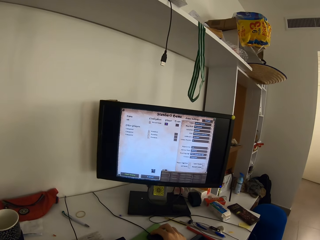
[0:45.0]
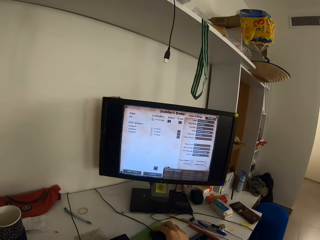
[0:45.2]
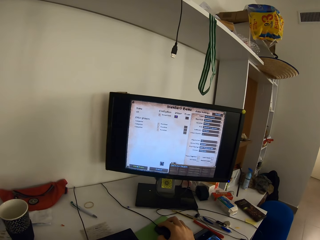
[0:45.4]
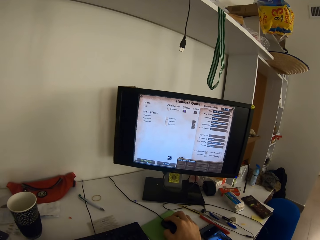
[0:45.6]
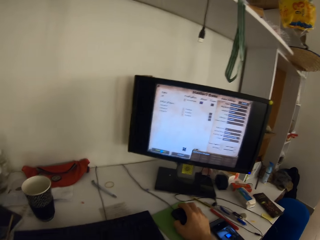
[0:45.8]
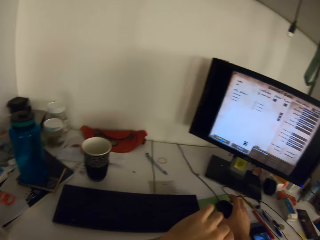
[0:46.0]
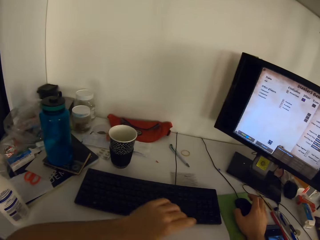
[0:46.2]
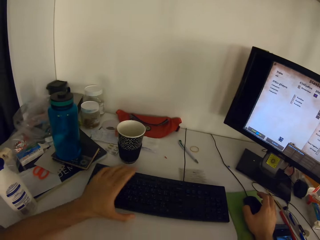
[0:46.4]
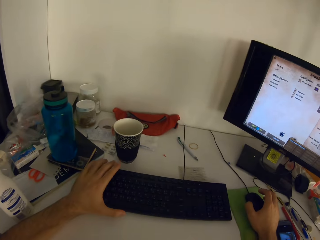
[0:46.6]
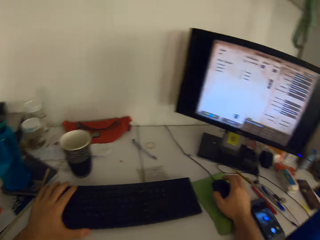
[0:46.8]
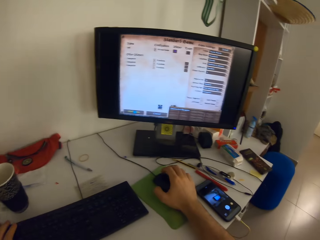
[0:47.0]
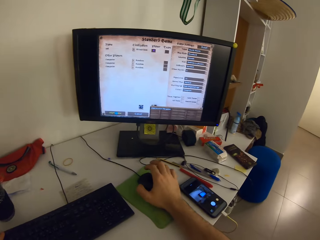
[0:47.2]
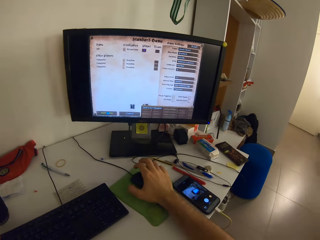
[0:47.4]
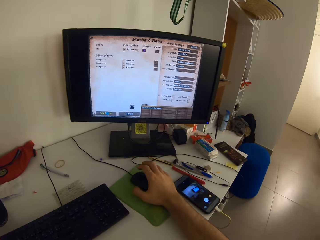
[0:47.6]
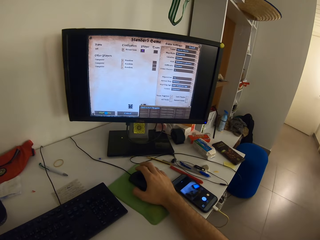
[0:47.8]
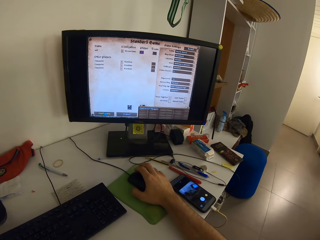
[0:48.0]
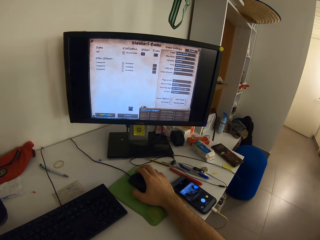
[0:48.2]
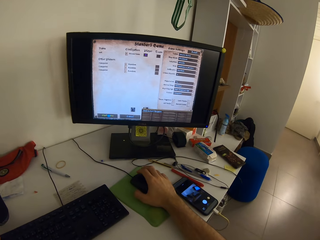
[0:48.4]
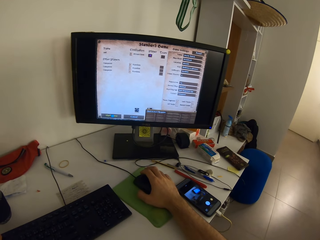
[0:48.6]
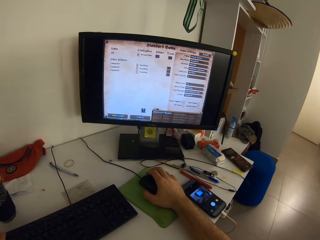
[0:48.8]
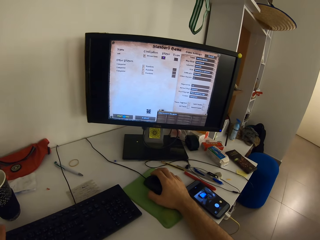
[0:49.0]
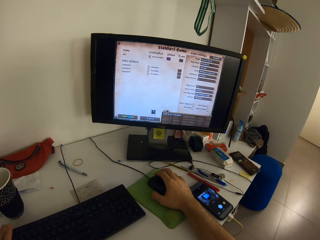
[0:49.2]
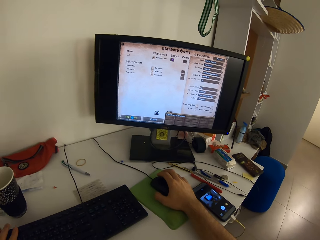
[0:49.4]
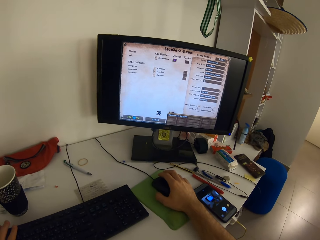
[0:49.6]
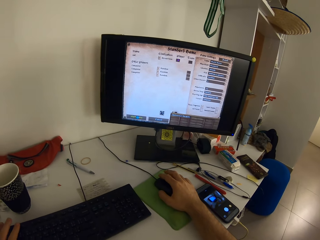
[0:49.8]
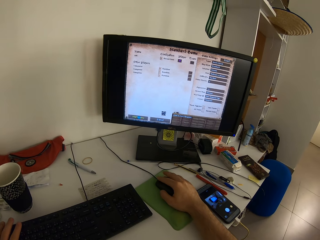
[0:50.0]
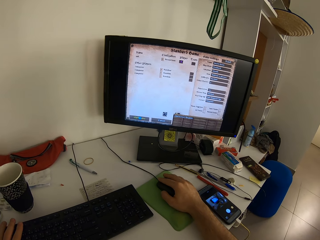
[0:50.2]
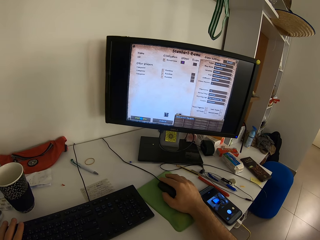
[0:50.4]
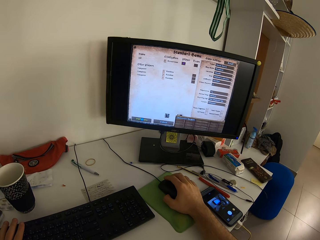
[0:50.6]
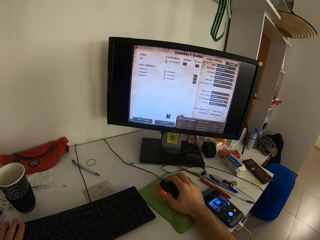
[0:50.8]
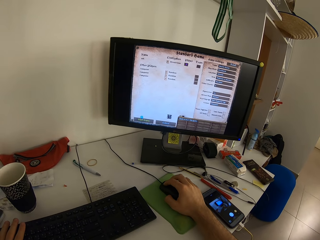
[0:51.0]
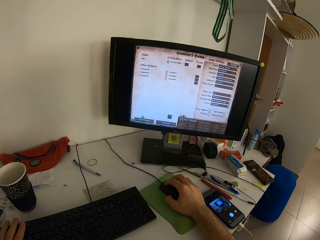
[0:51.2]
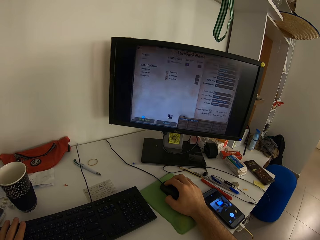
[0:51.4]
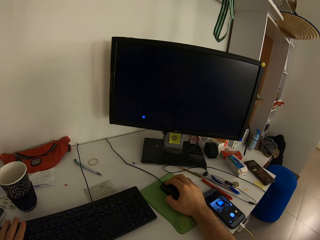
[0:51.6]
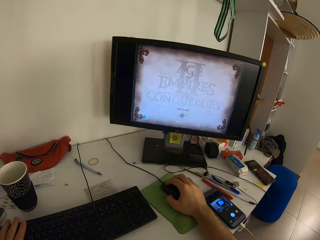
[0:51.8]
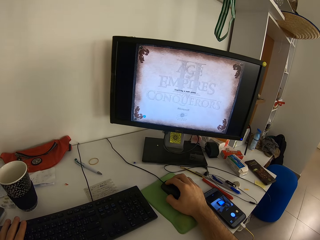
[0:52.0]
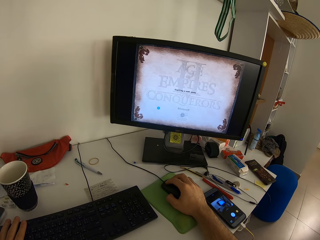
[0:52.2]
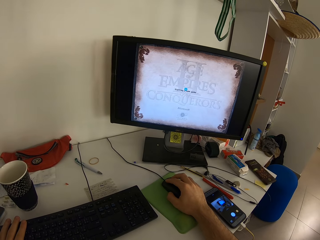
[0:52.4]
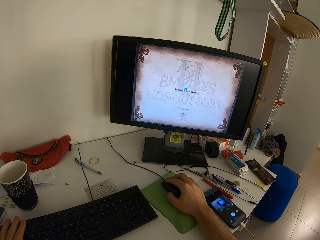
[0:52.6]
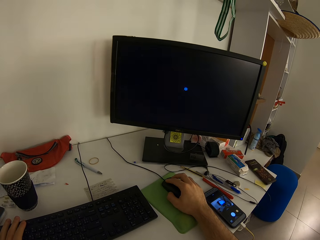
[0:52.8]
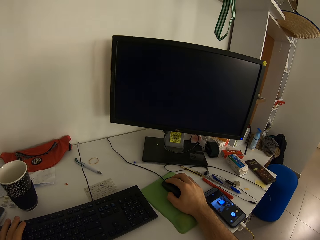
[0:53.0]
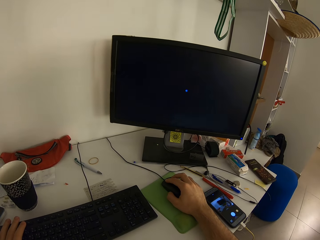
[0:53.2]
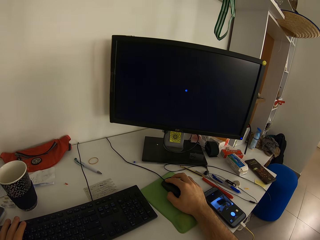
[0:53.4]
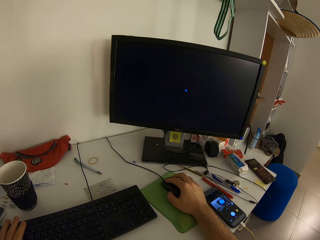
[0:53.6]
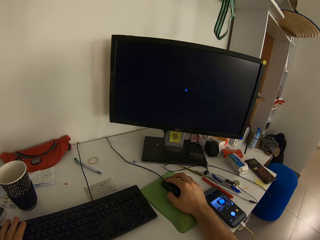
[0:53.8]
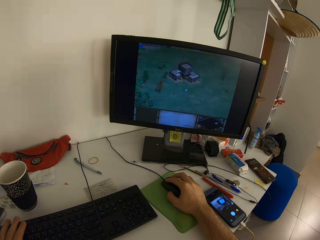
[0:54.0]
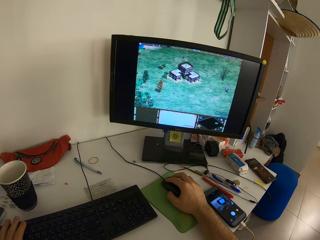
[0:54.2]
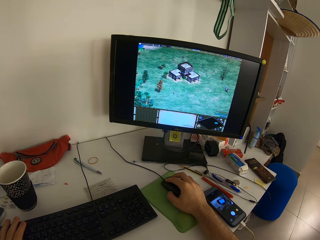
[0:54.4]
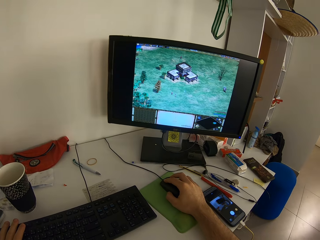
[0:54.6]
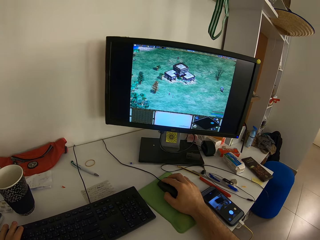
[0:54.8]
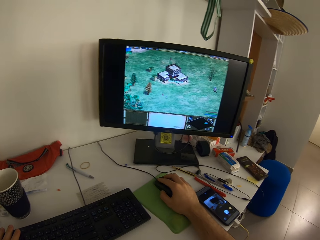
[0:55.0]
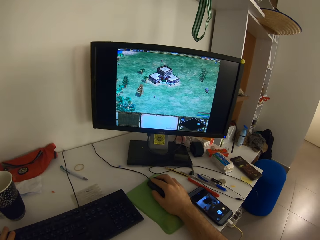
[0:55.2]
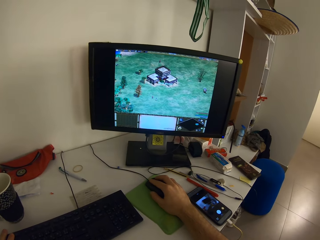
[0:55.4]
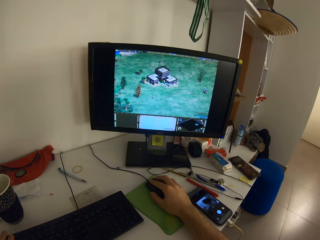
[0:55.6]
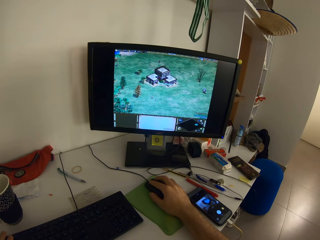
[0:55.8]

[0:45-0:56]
The camera wearer moves his left hand. He holds a keyboard on the table with his left hand. He lifts his right hand. He holds a mouse. He operates the computer.

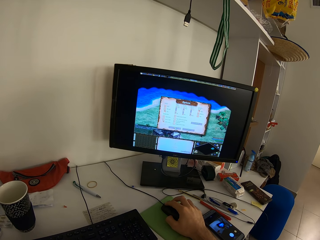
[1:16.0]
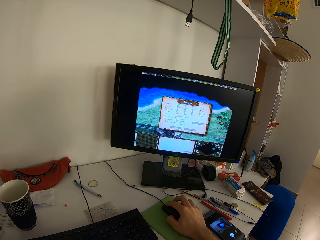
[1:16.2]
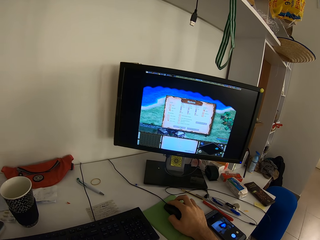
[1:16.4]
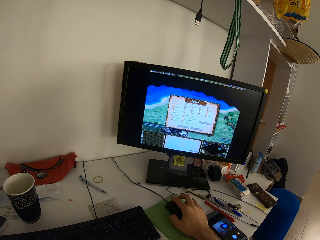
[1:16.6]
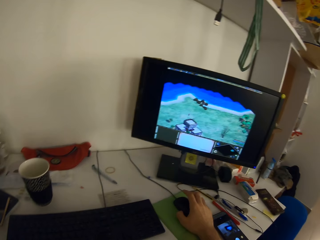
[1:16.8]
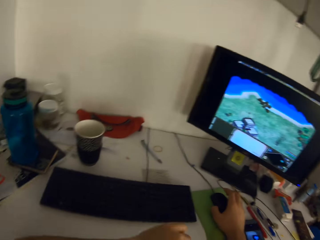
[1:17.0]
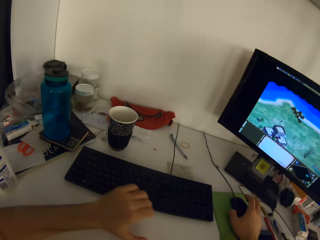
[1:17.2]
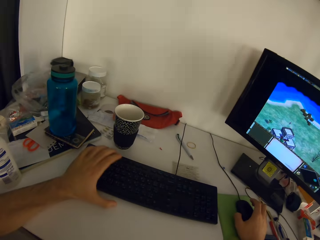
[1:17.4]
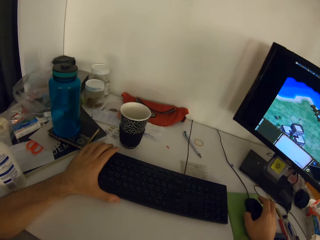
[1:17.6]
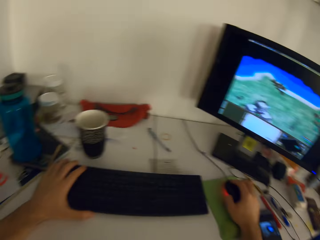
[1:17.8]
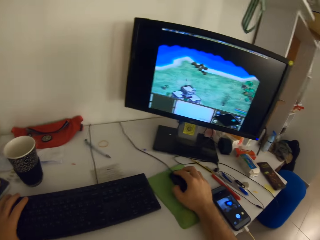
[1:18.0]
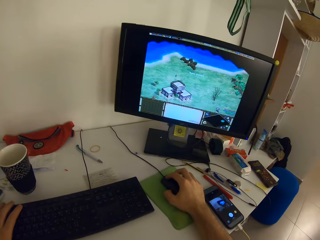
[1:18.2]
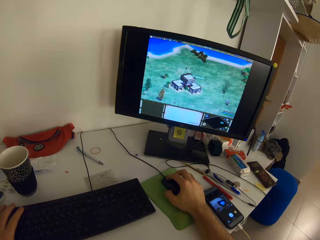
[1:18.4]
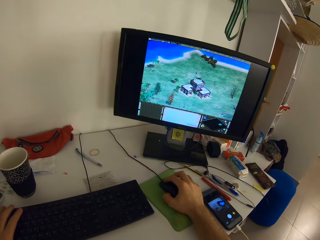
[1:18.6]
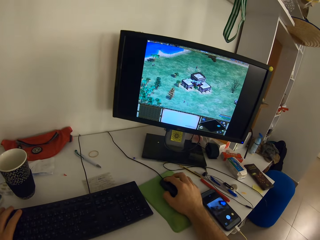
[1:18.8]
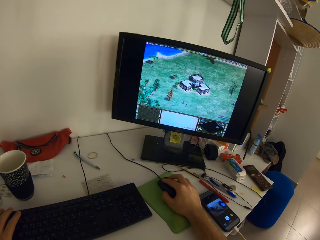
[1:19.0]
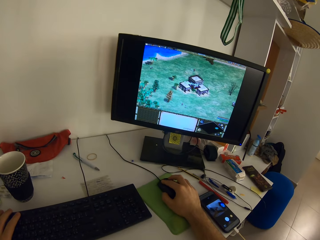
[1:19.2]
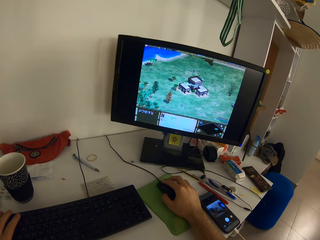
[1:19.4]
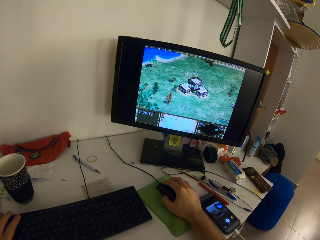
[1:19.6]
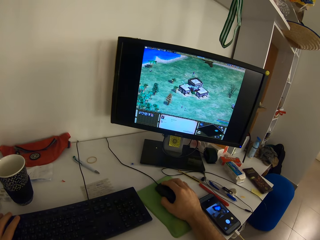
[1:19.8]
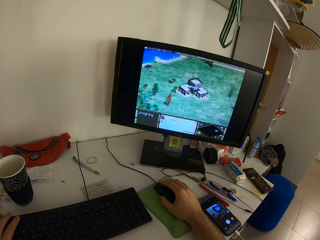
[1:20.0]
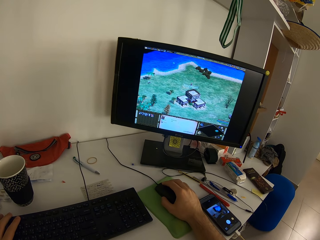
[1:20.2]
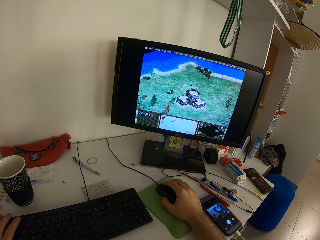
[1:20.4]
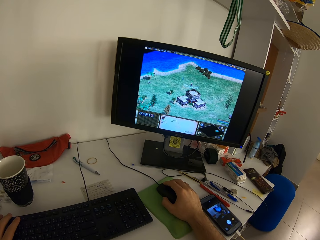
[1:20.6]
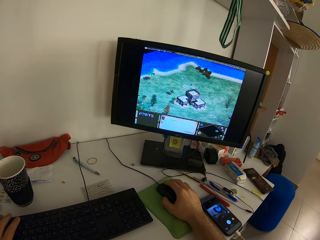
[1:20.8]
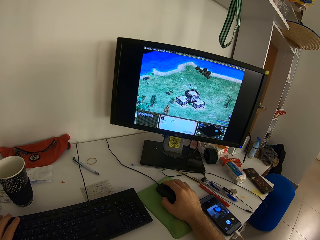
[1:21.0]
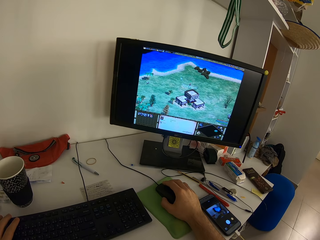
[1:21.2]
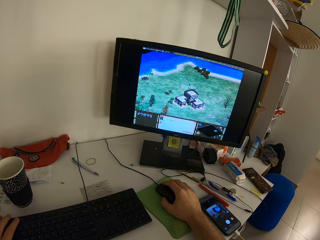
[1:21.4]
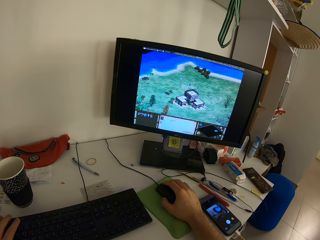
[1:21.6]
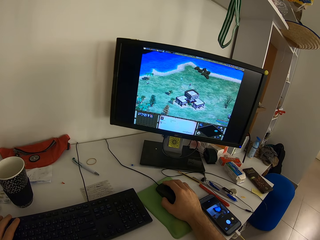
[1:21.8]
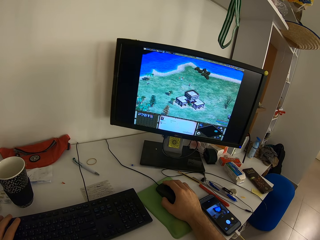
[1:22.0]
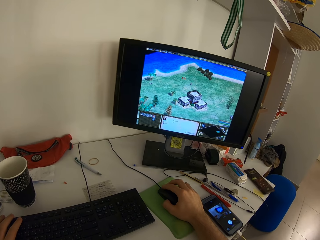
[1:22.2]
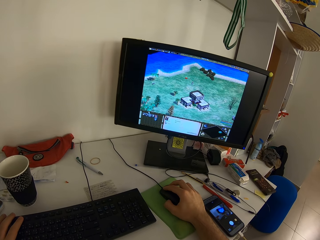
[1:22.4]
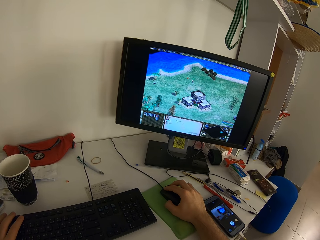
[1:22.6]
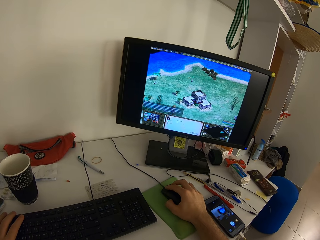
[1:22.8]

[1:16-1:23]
The camera wearer moves his left hand. He holds the keyboard on the table with his left hand.

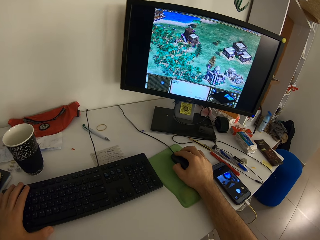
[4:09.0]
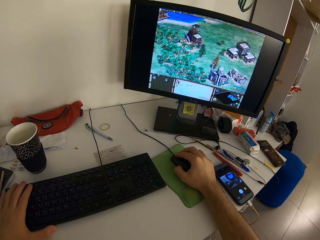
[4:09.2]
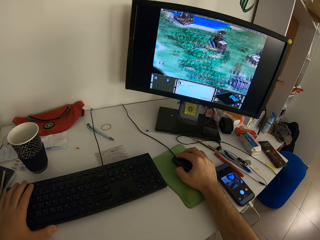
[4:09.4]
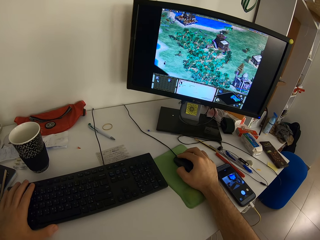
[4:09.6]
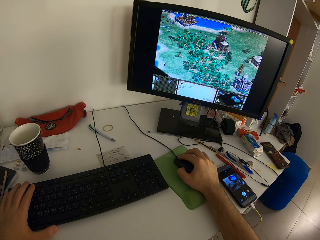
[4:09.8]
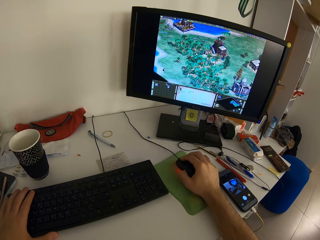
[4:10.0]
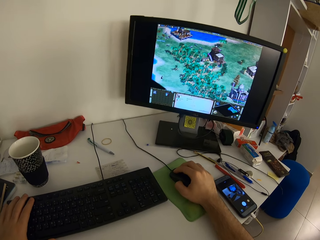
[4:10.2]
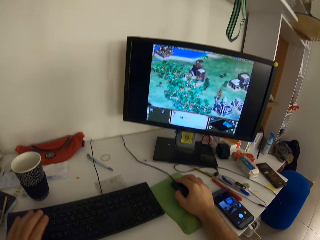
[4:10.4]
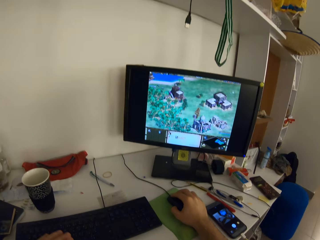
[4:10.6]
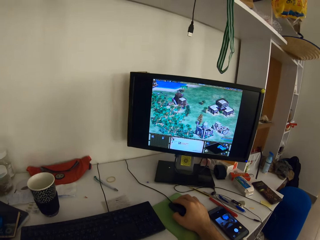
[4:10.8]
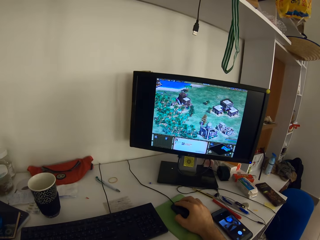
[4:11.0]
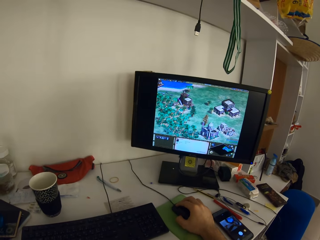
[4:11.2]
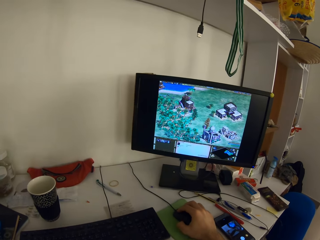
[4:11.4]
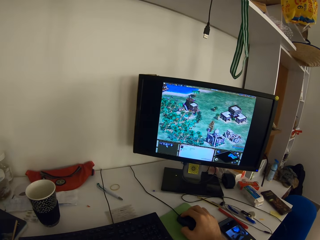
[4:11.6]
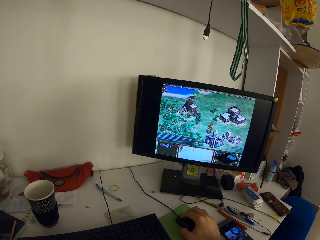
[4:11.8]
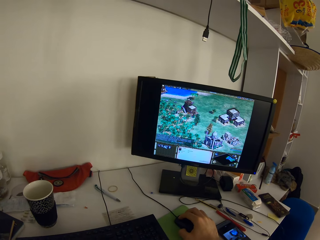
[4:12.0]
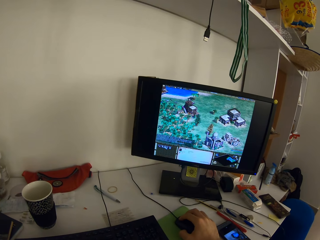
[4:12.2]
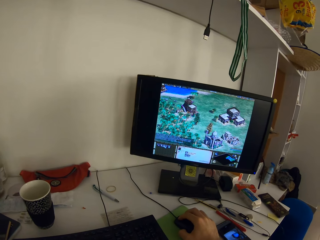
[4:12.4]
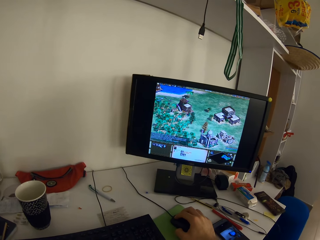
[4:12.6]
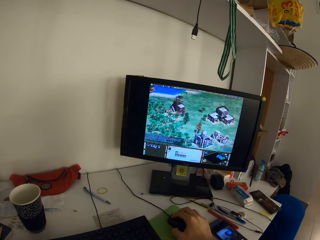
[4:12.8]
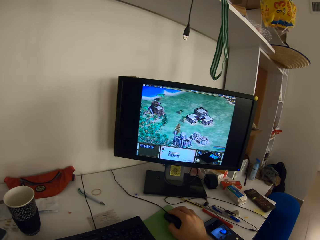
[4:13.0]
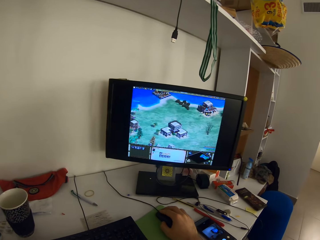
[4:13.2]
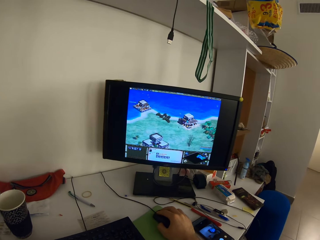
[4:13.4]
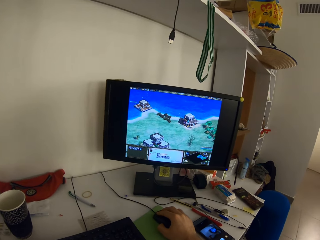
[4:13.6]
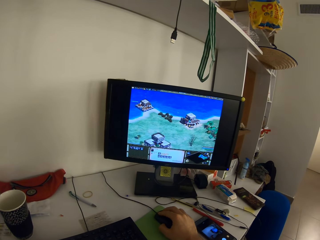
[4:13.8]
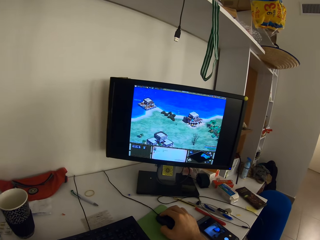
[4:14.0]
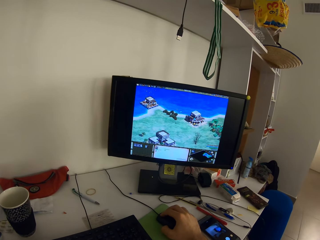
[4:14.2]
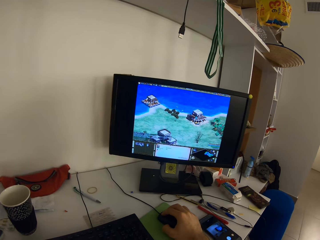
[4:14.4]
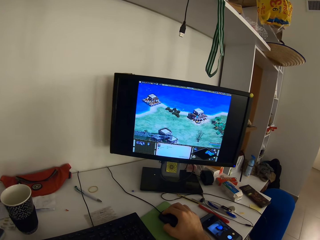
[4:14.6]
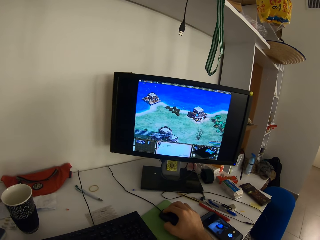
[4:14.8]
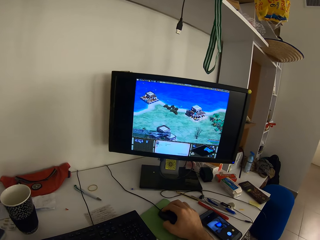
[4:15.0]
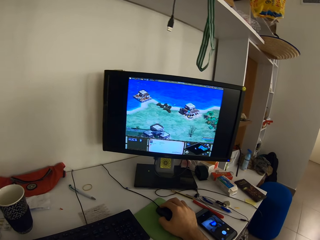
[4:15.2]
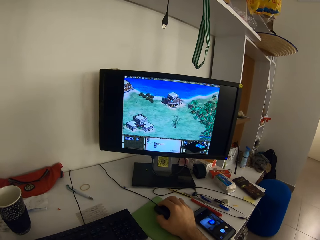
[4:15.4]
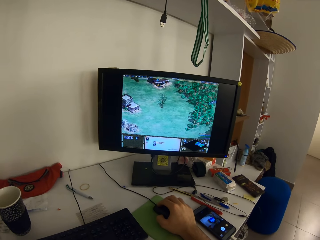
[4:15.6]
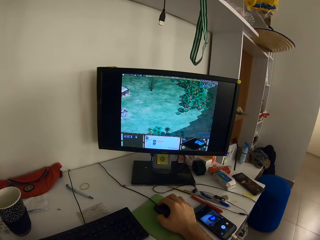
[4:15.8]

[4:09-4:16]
The camera wearer moves the left hand.
